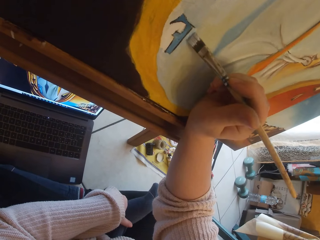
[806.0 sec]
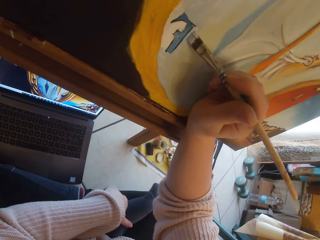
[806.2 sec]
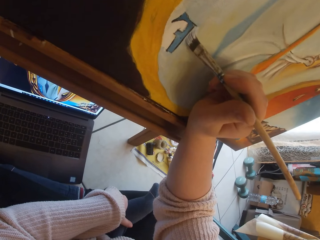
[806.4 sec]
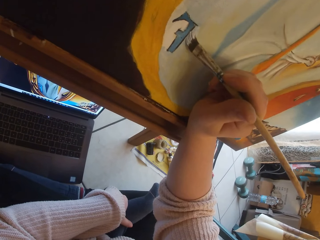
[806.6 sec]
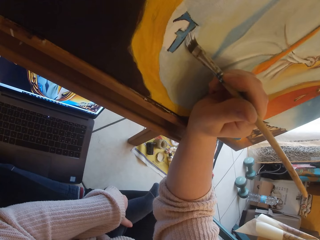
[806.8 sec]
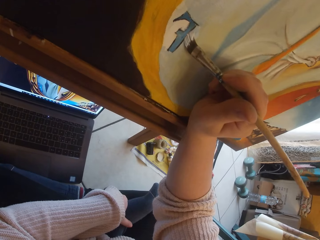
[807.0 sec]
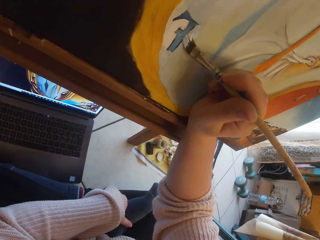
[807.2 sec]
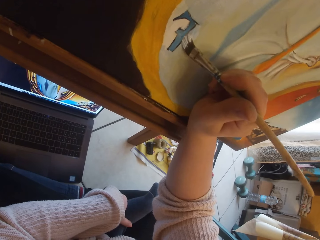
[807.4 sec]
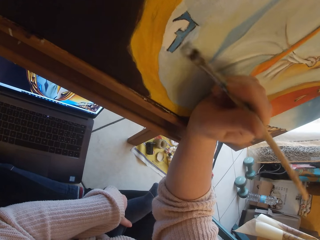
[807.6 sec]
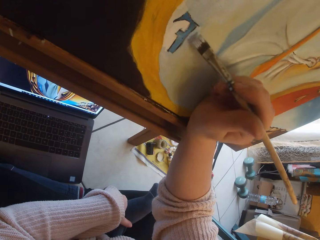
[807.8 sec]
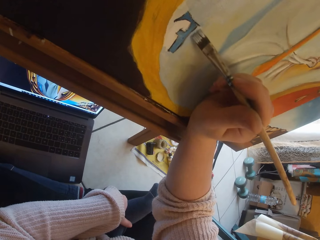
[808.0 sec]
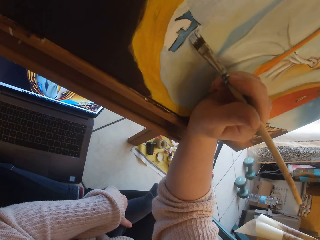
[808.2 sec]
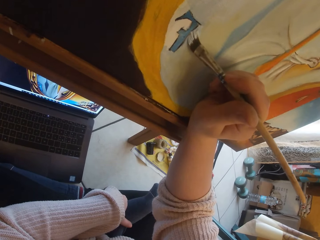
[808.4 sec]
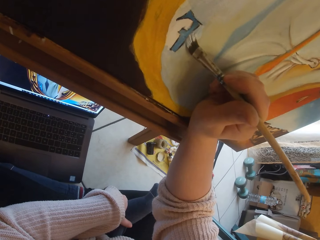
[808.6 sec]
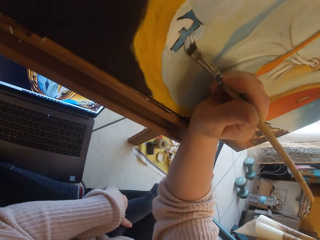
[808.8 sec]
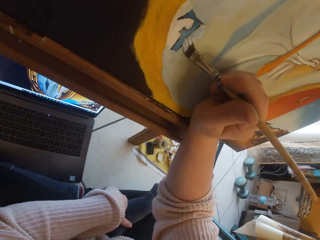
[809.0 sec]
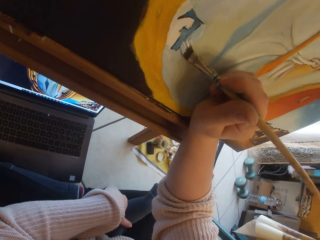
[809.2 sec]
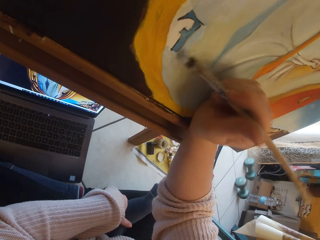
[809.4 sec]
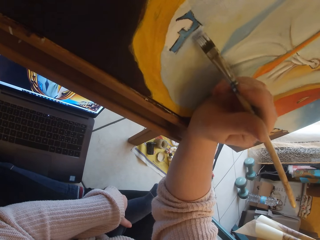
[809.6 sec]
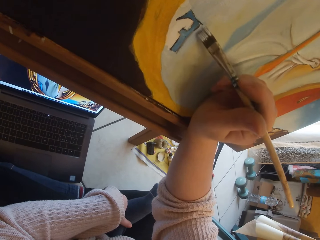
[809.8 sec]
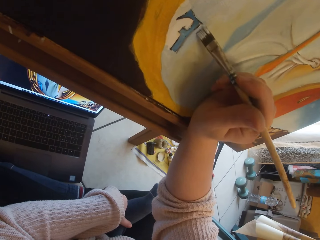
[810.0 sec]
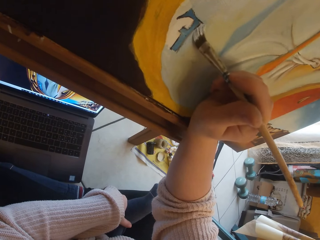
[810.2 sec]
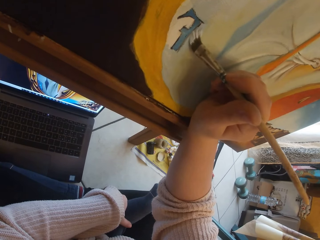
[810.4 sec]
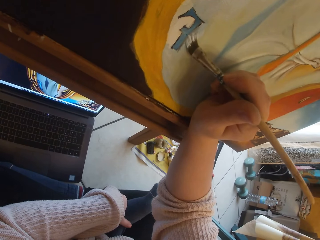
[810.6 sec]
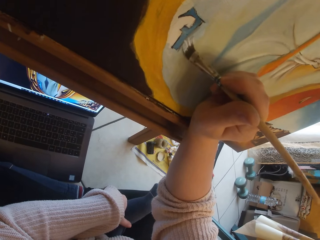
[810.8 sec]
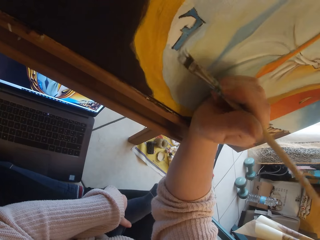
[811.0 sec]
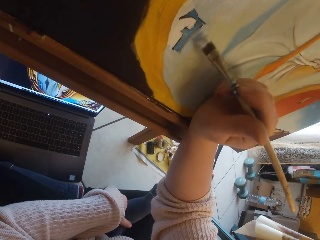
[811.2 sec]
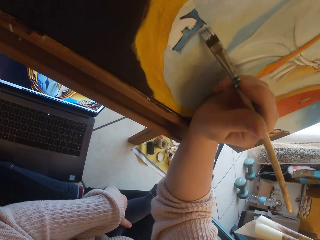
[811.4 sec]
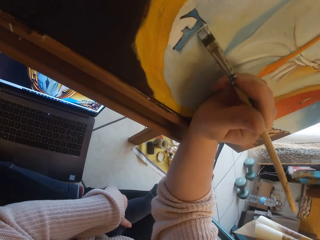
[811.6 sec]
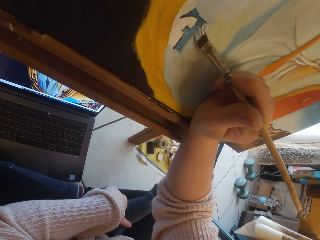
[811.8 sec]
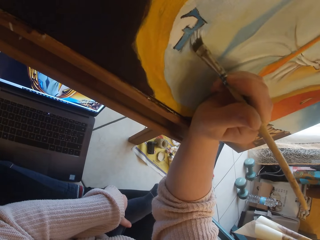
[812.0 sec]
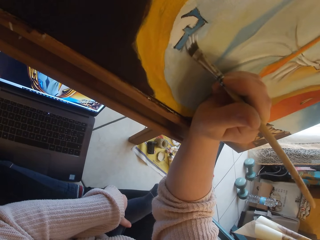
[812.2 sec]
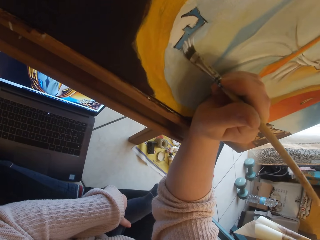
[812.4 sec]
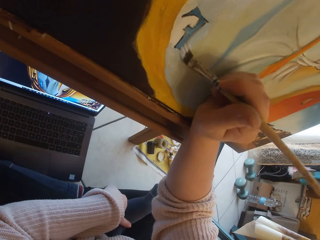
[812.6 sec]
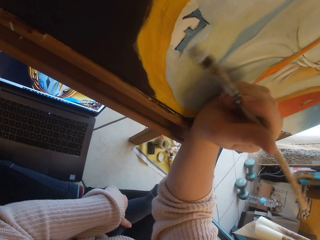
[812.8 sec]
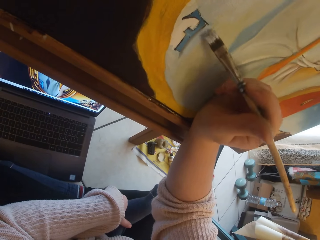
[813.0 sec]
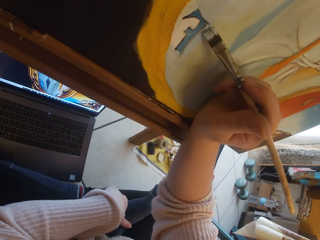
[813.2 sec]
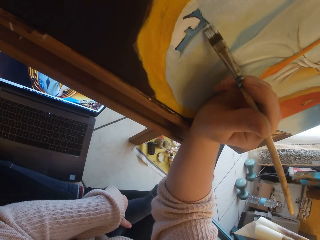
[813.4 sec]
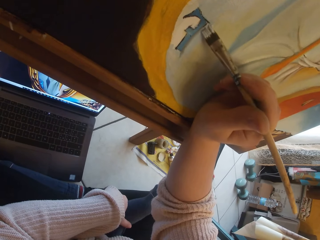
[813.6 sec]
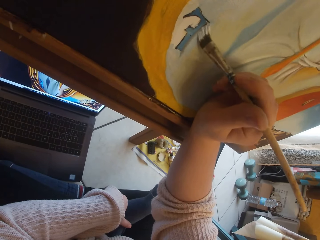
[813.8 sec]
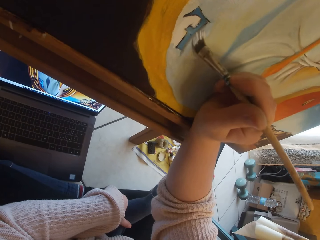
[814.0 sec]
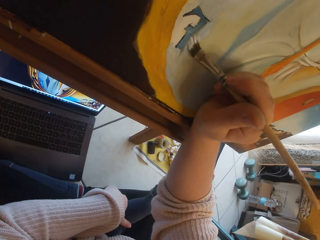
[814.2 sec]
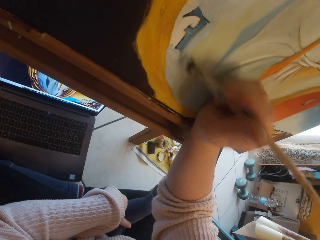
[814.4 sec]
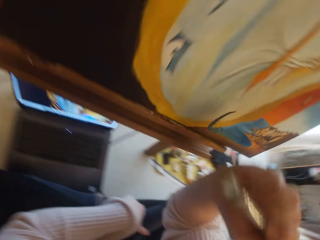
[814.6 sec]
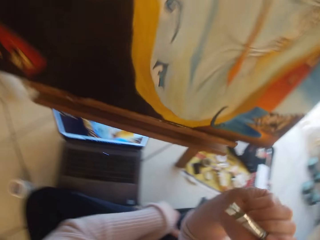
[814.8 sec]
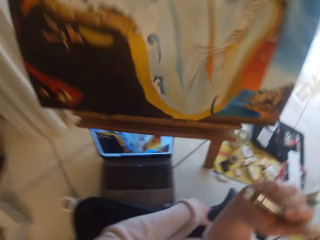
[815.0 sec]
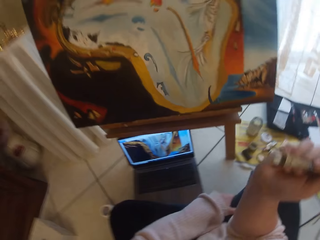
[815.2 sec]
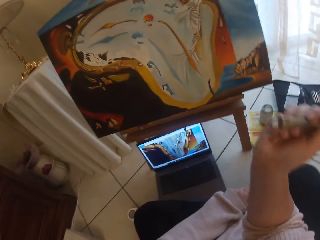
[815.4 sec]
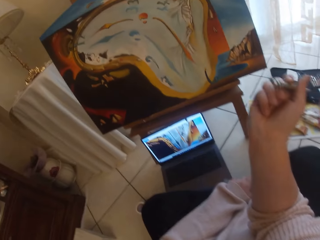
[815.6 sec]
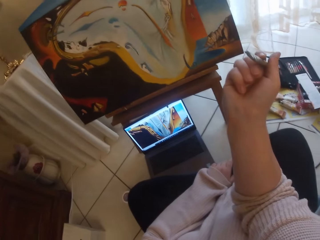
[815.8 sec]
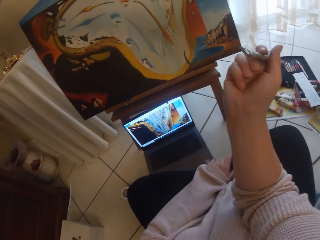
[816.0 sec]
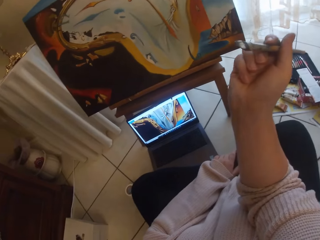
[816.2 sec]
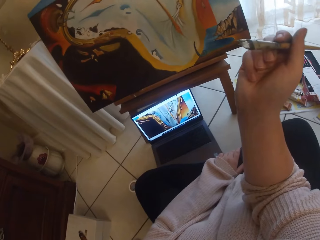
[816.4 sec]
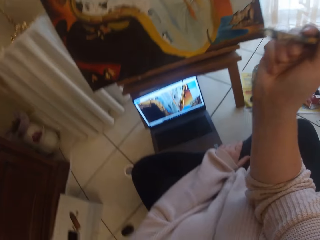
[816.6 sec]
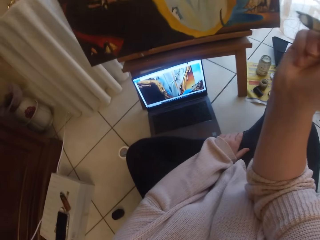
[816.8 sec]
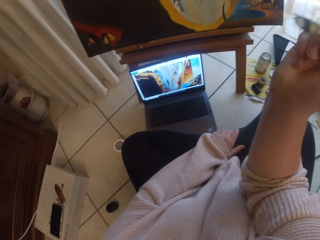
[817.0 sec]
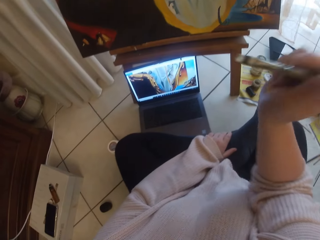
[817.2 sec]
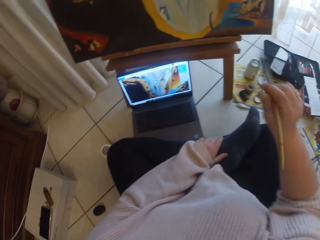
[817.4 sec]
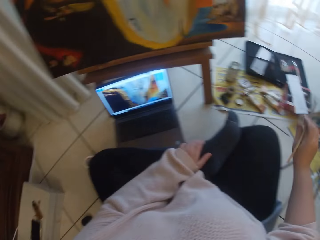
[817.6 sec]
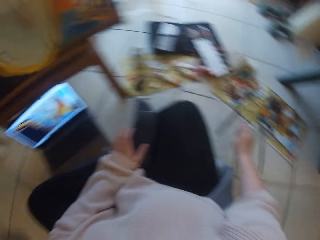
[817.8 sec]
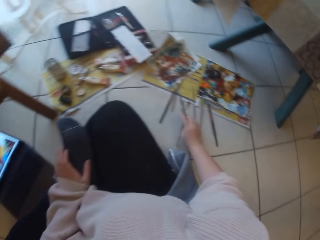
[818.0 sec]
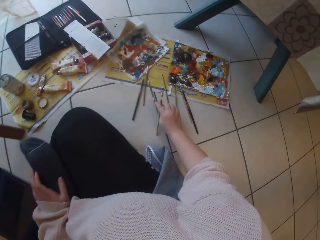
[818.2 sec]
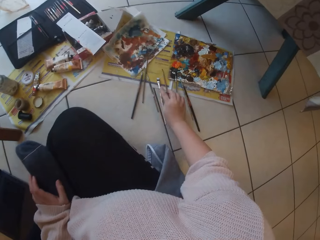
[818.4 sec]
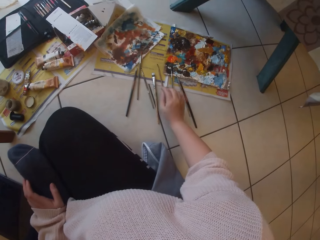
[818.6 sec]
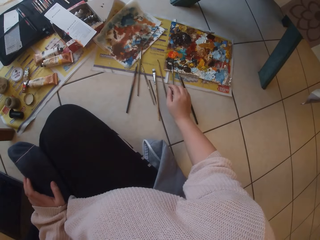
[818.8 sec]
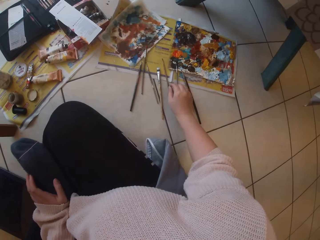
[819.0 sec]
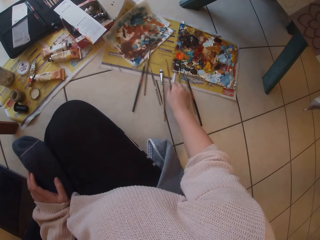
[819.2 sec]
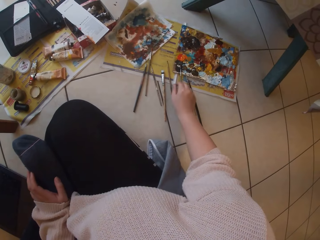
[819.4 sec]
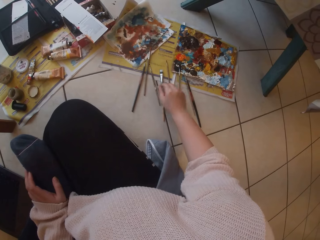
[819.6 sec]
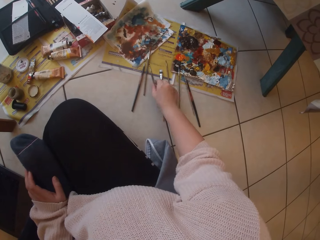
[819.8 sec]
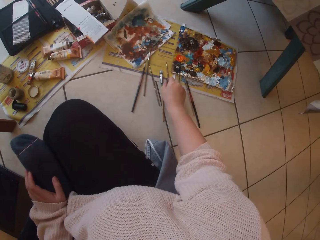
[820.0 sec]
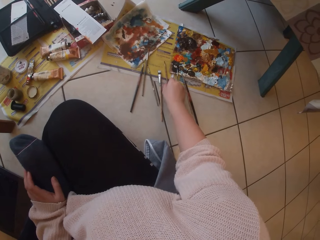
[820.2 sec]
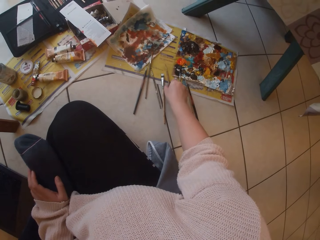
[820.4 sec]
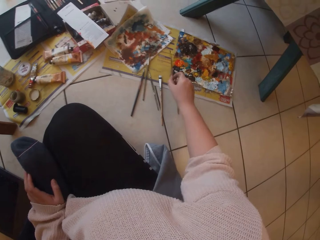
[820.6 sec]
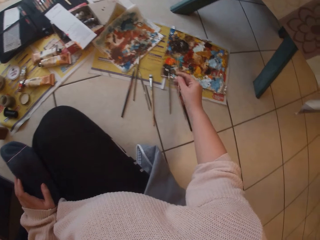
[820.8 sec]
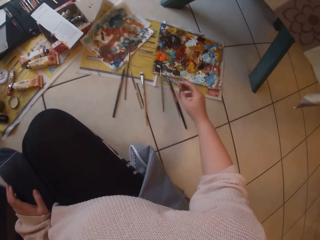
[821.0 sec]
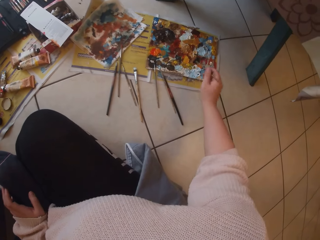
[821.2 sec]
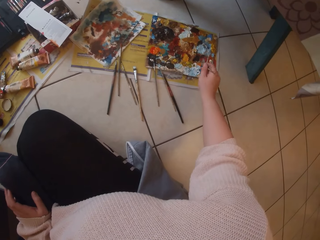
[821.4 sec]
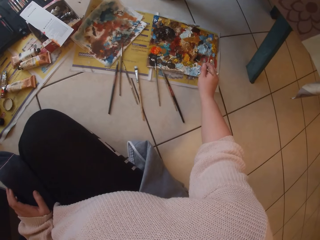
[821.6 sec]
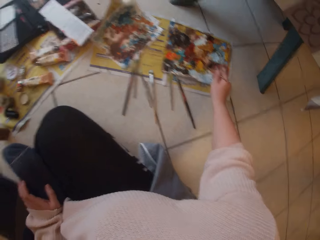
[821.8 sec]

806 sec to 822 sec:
The camera wearer removes the brush from the painting. She drops the paintbrush in her right hand on the ground. She picks a paintbrush from the ground with her right hand. She scoops paint from the pallet on the ground with the paintbrush in her right hand.

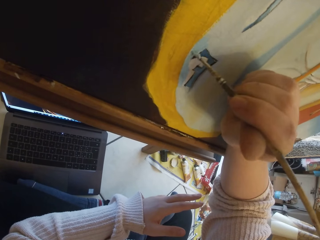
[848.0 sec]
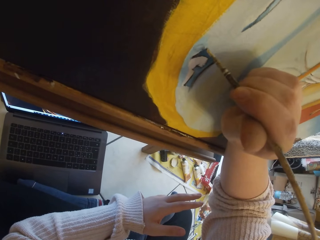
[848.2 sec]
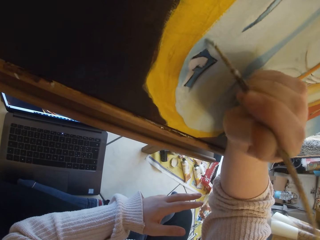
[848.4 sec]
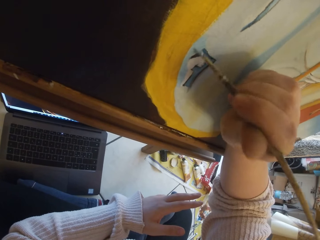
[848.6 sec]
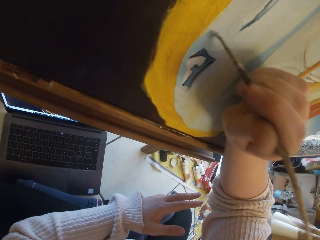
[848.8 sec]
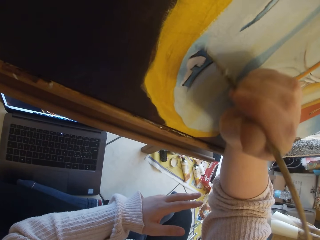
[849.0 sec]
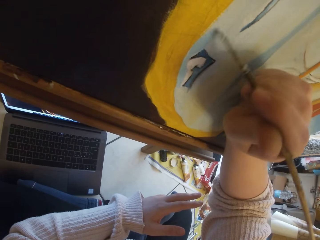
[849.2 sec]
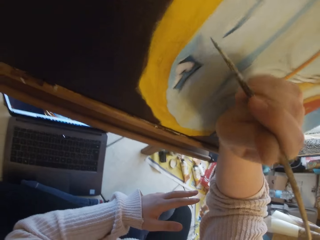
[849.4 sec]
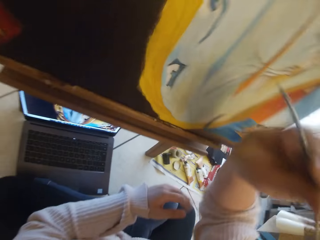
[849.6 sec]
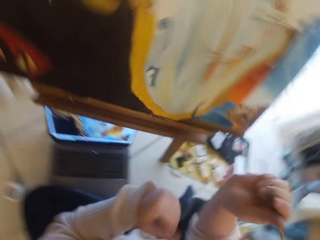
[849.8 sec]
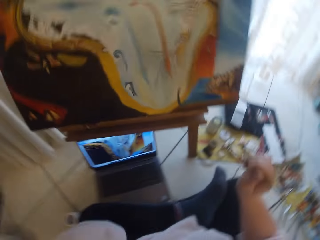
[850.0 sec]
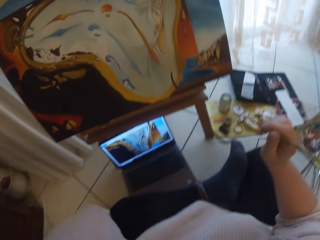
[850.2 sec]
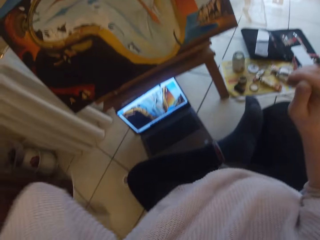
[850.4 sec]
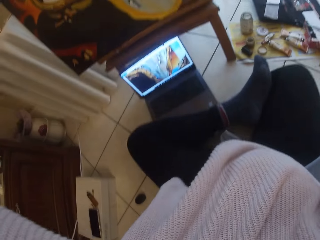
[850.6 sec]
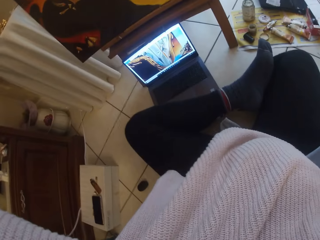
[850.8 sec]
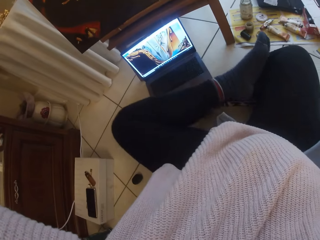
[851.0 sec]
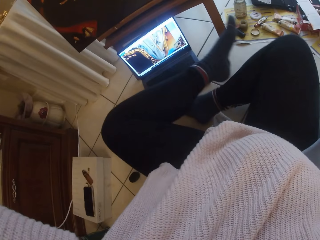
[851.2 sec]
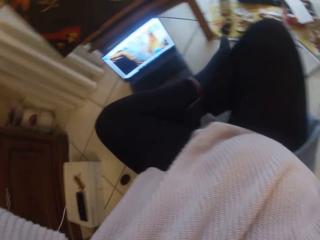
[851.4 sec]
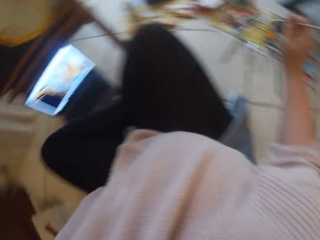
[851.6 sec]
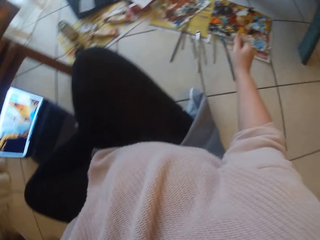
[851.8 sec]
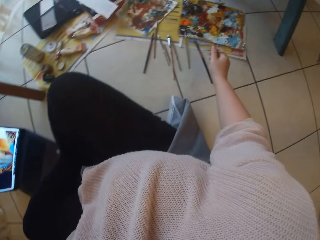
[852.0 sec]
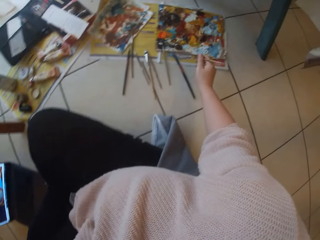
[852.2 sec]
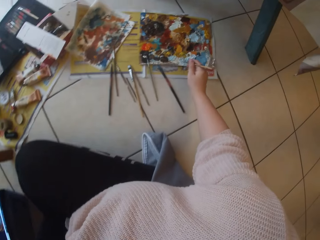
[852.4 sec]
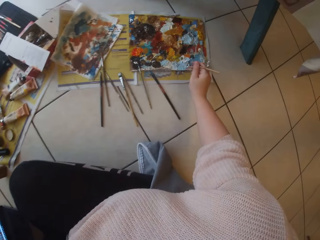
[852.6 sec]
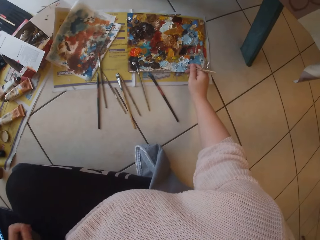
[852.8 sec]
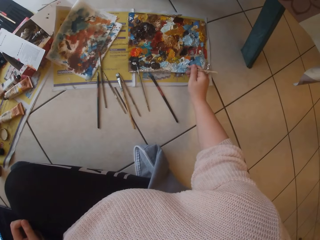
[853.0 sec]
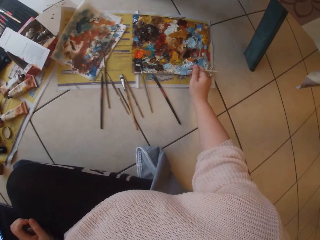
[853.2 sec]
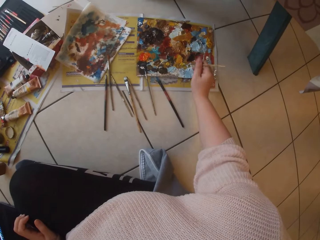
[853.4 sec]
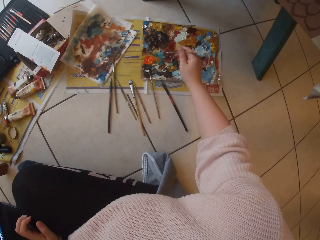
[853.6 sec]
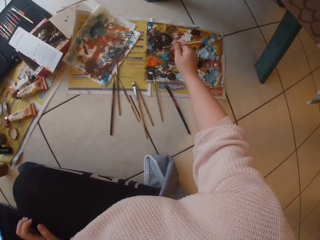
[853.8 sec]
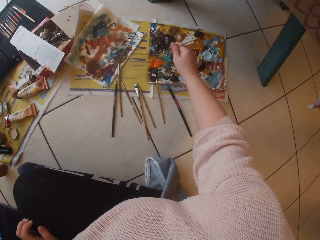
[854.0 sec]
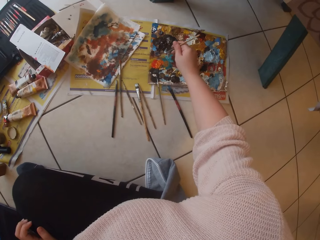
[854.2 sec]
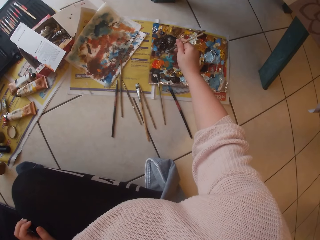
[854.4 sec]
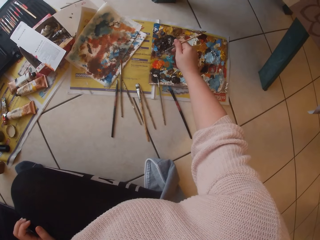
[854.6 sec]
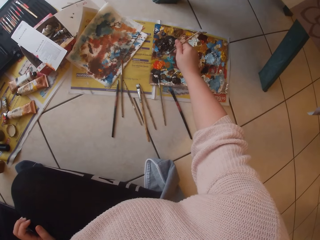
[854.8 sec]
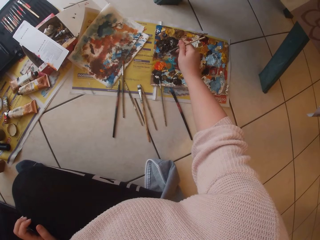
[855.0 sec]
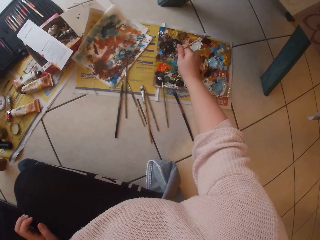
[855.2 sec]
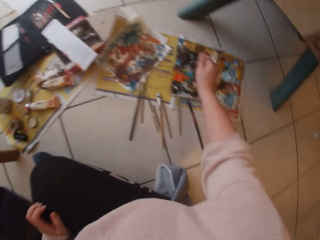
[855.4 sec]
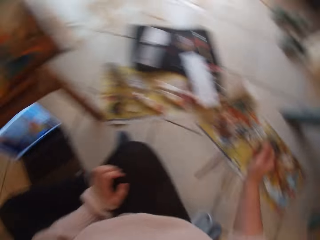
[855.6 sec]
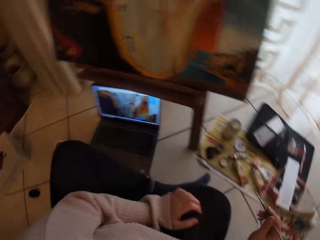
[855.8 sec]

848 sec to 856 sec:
The camera wearer removes the brush from the painting. She touches her head with her left hand. She lifts her legs. She scoops paint from the pallet on the ground with the paintbrush in her right hand.
